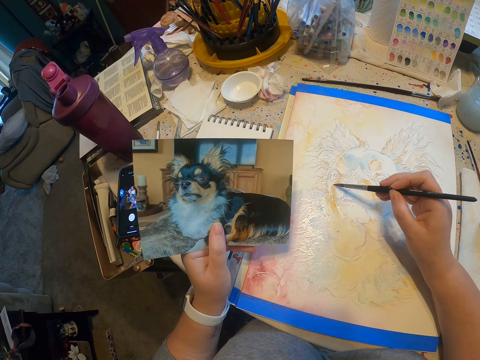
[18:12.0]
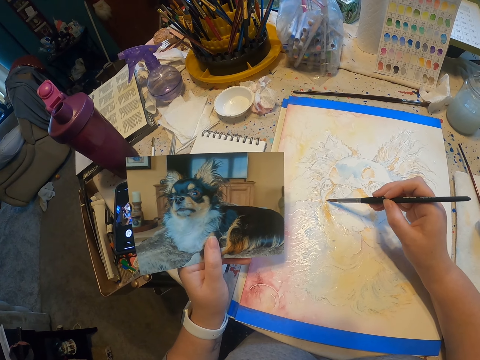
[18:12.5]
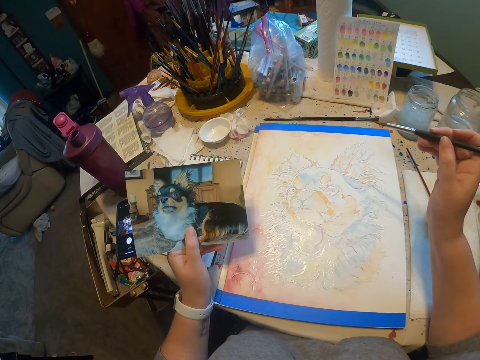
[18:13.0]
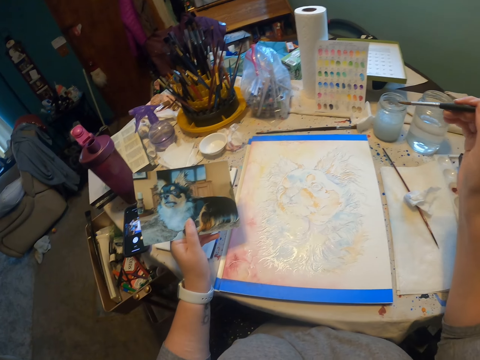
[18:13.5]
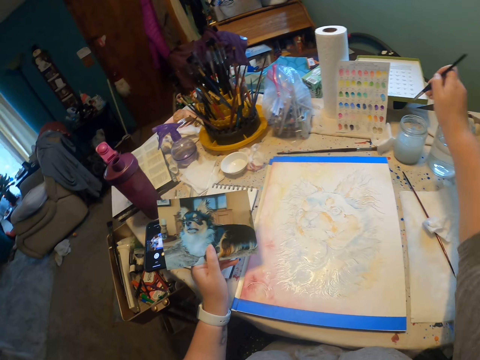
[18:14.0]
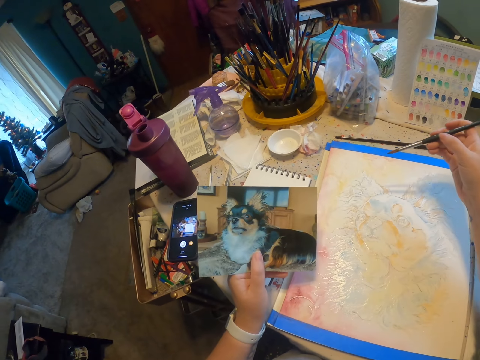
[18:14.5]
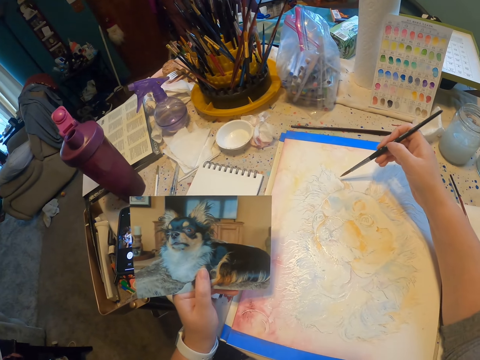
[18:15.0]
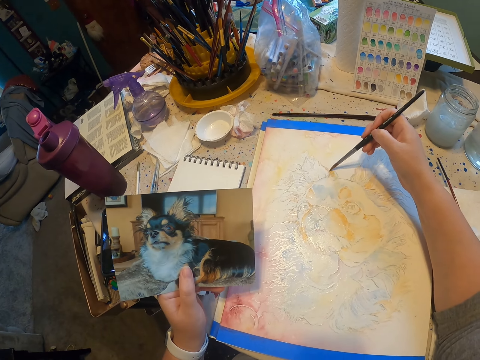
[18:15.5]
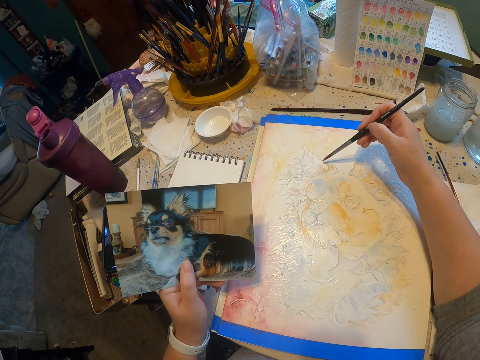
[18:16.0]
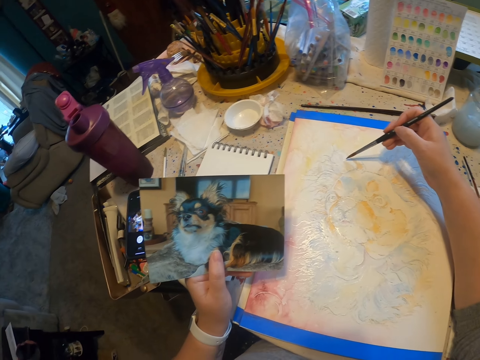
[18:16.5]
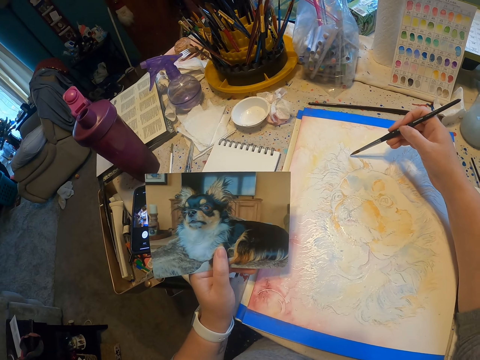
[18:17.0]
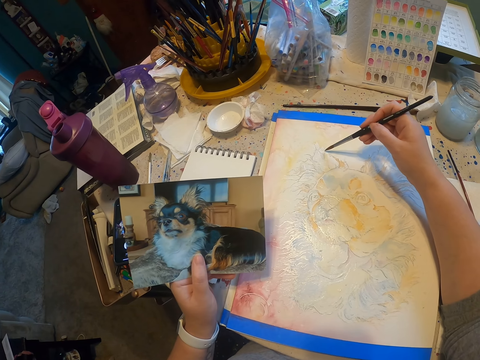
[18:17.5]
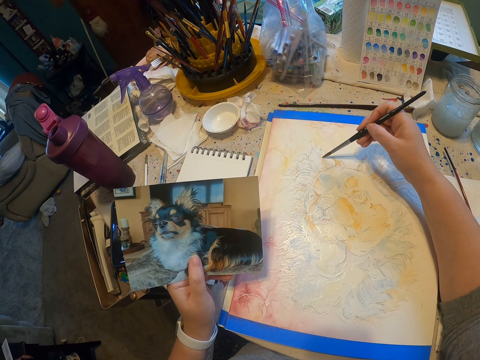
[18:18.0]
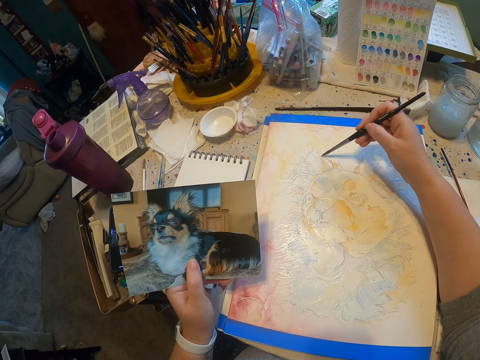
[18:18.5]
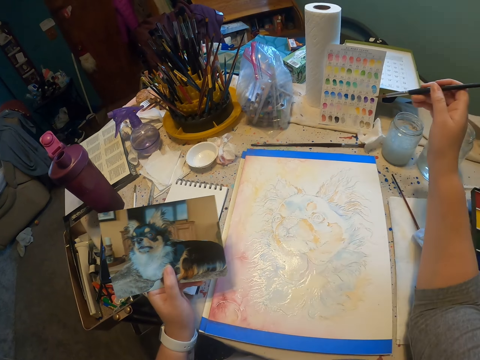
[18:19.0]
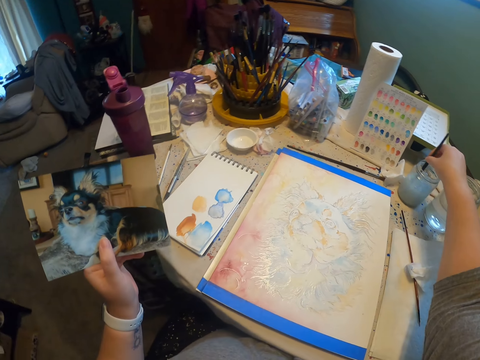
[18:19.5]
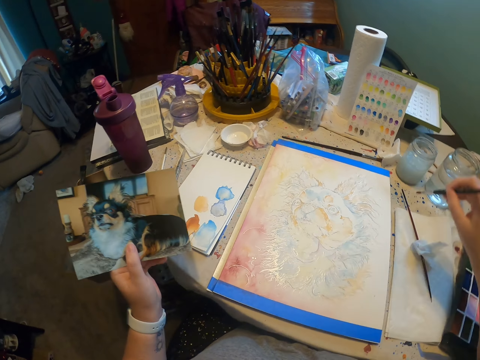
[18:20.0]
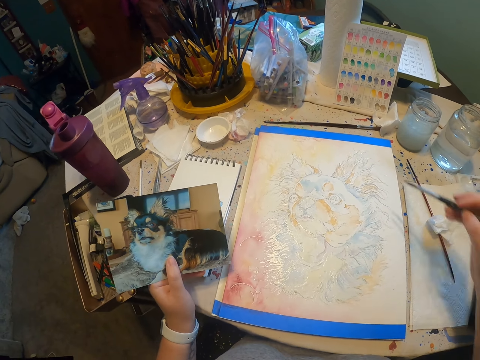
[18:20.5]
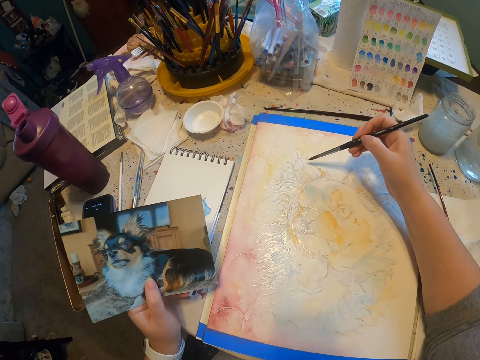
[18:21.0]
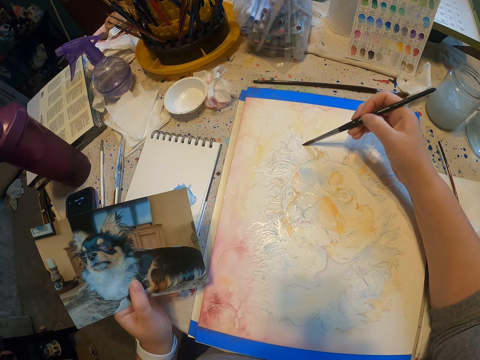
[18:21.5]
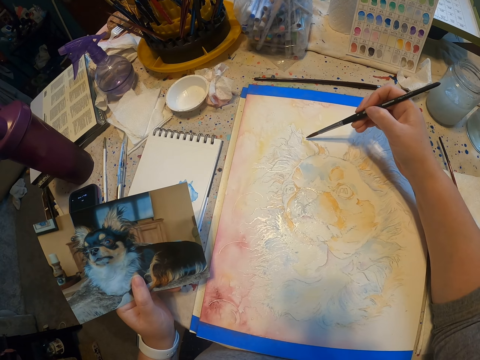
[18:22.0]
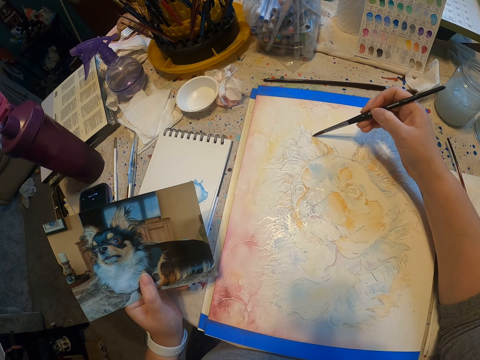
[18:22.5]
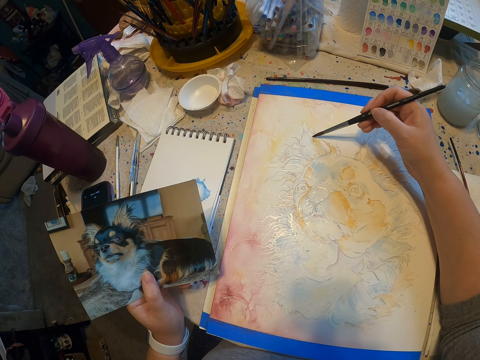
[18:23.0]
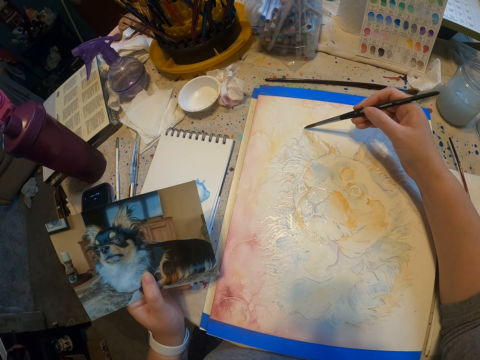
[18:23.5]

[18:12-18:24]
The camera wearer dips the painting brush in the liquid. They paint the picture using the paint brush. They dip the painting brush in the liquid in the paint can. They dip the painting brush in the liquid again. They paint a dog on the paper.

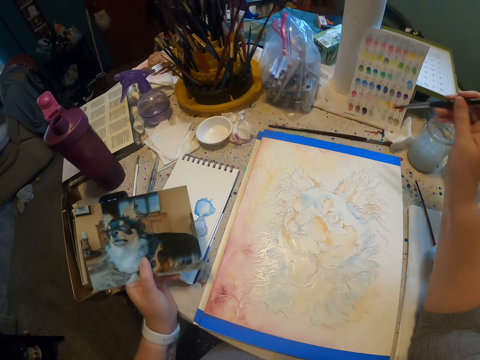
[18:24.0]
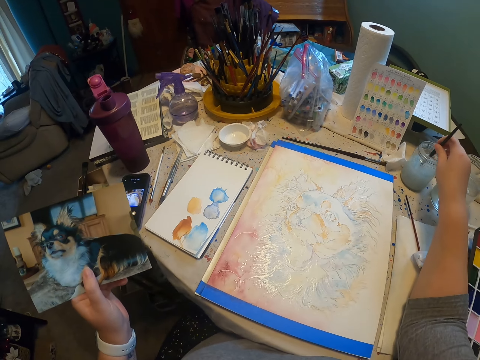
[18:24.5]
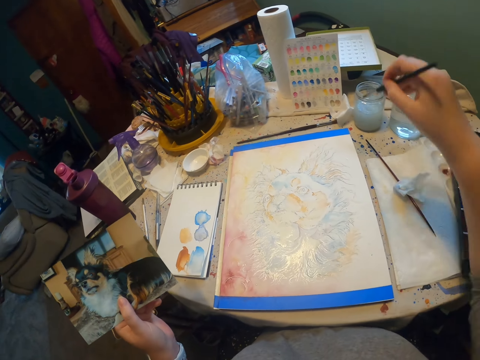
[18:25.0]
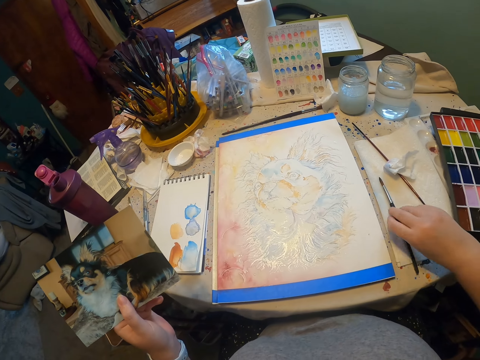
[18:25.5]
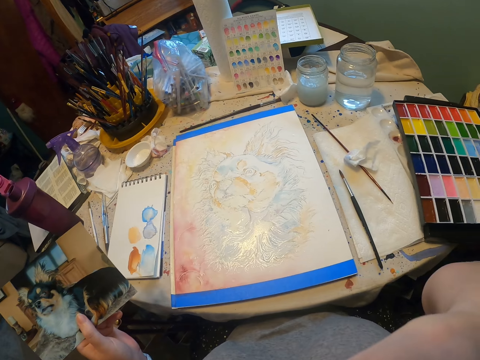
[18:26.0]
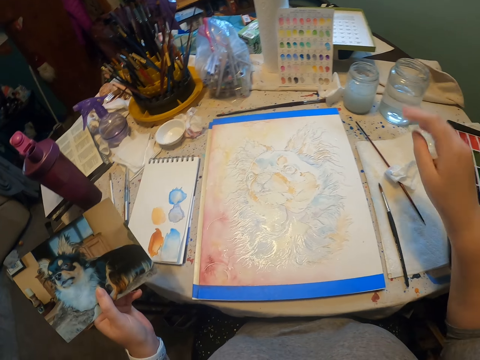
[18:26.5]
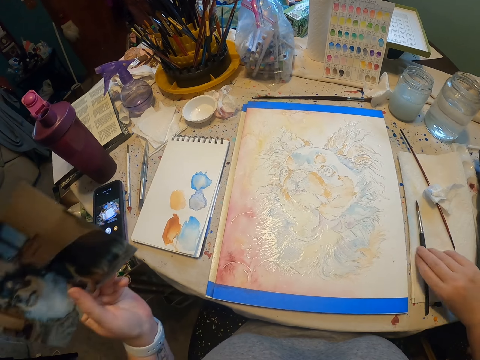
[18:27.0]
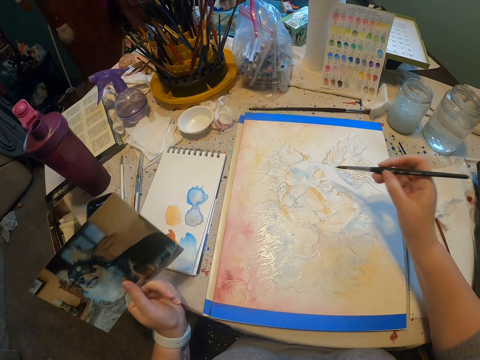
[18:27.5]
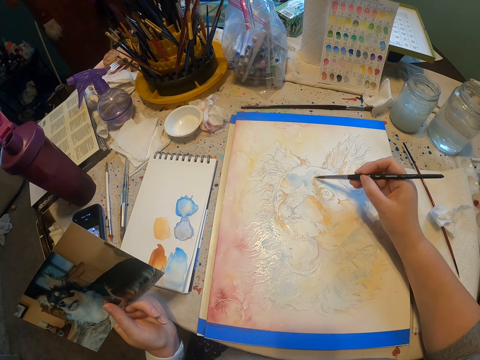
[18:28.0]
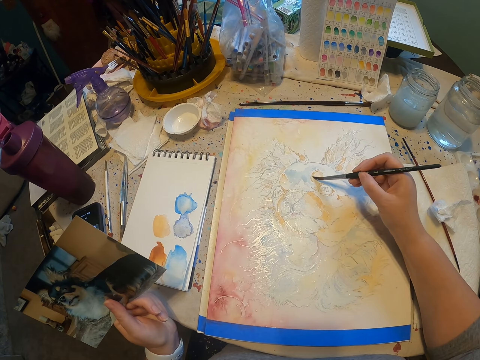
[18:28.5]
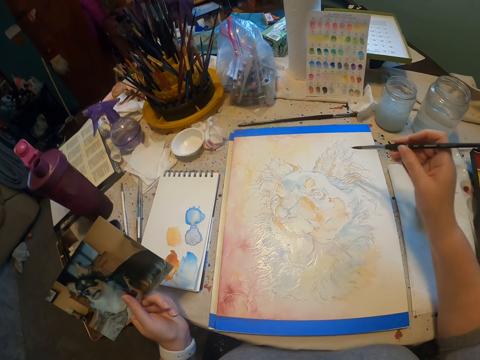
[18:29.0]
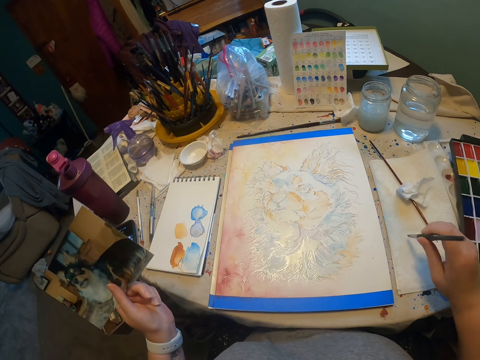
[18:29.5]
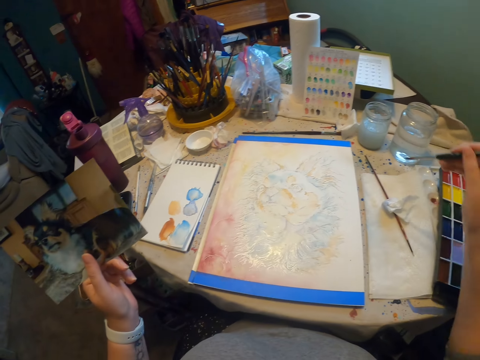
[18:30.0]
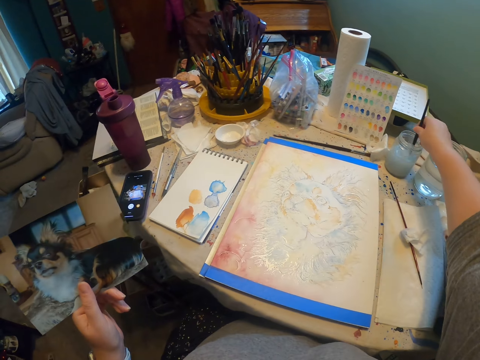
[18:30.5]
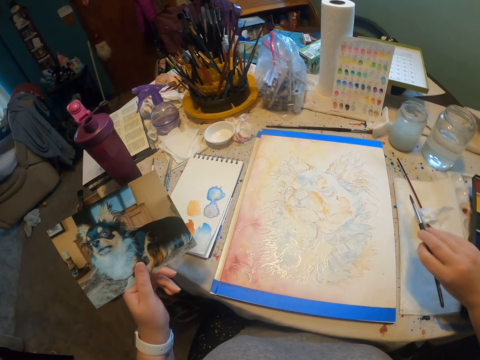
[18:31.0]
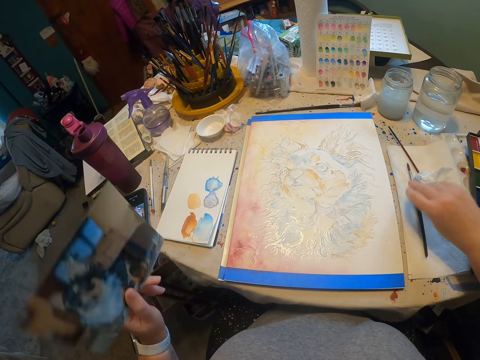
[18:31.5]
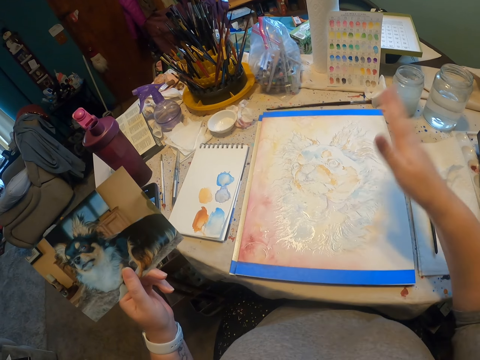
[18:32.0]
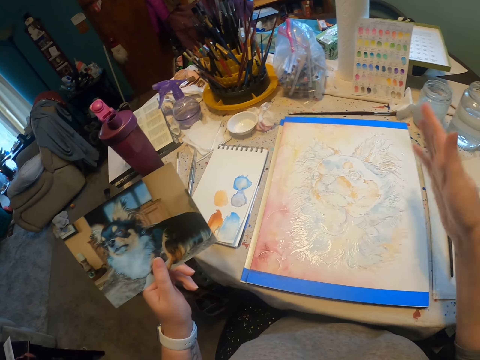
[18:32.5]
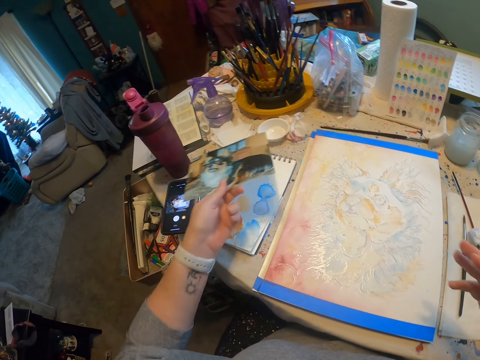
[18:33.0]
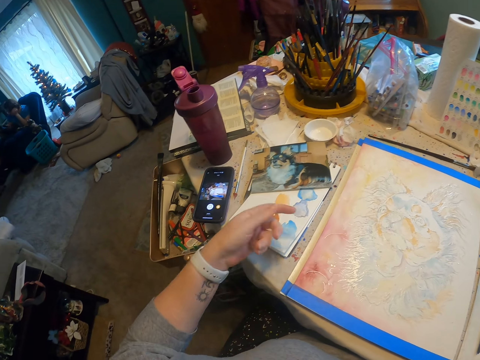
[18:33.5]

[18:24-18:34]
The camera wearer dips the paint brush in the paint can. They put the paint brush on the table. They pick up the paint brush on the table. They paint a dog on the paper. They dip the paint brush in the liquid. They dip the paint brush in the paint can again. They put the paint brush on the table. They put the picture on the table. They sway the hand over the paper.
